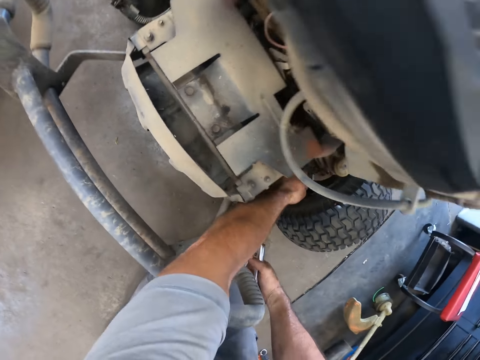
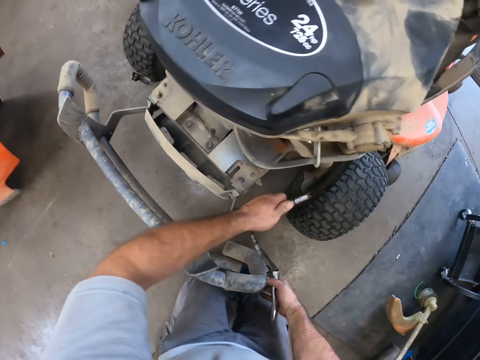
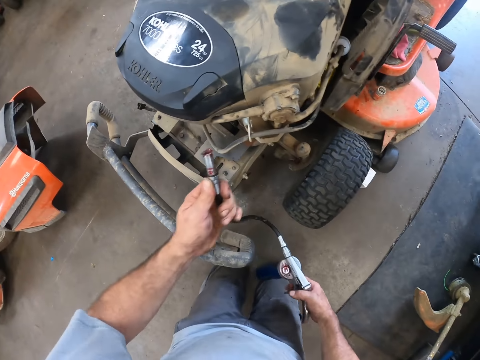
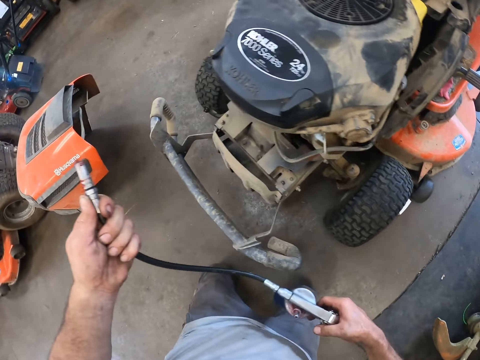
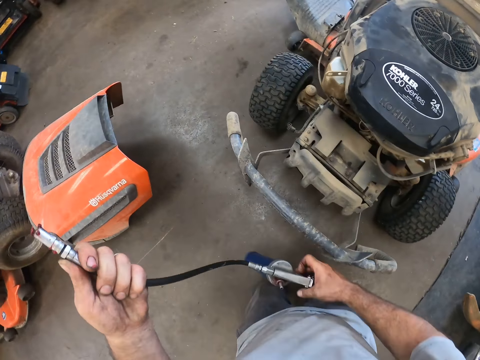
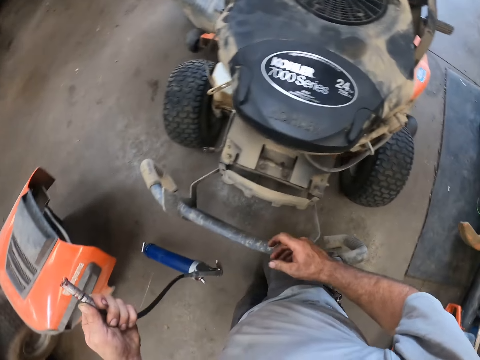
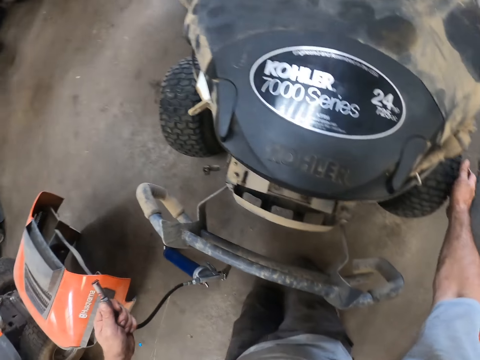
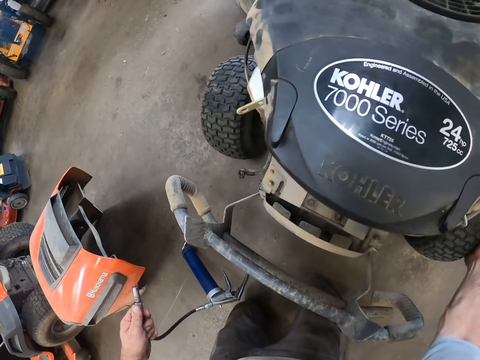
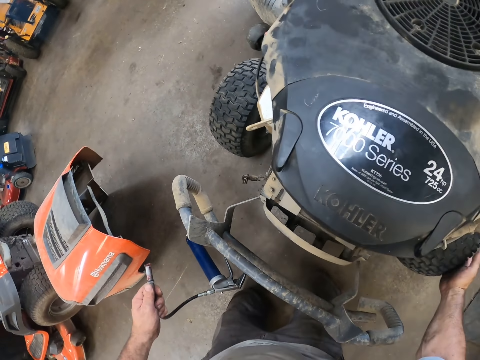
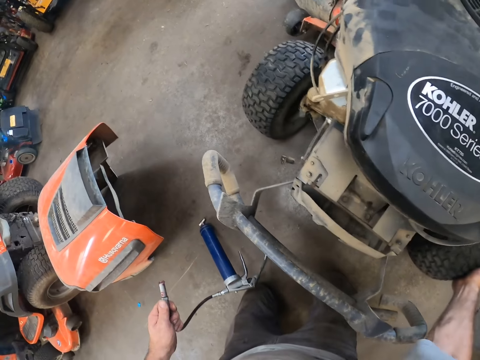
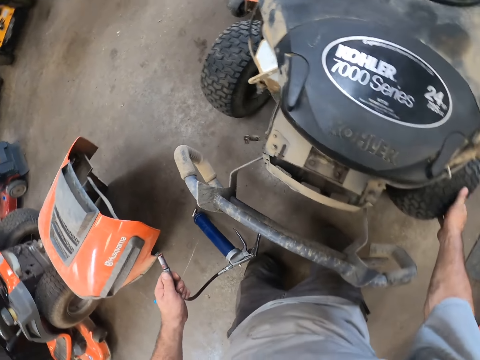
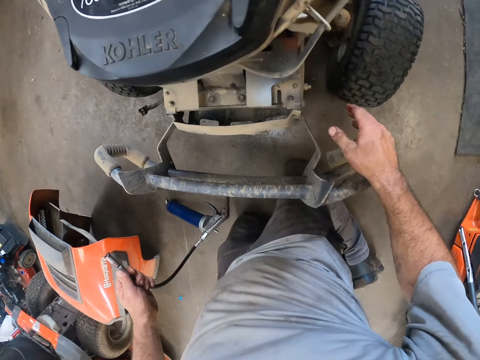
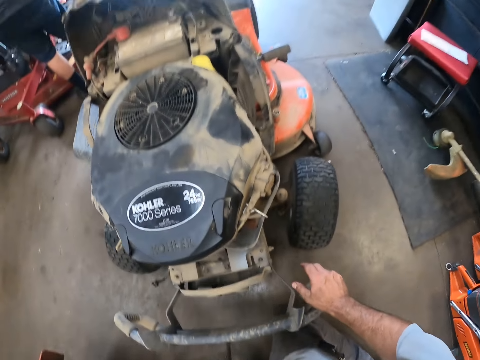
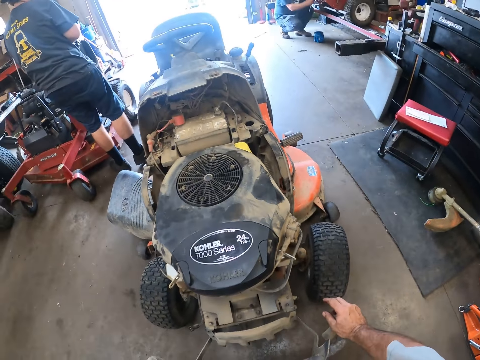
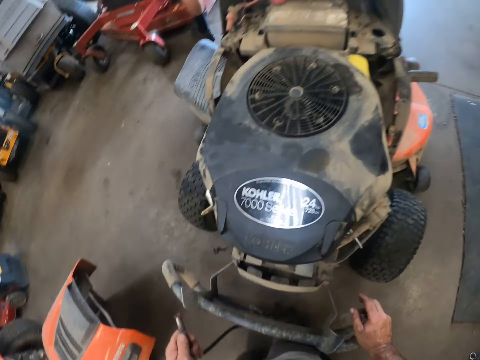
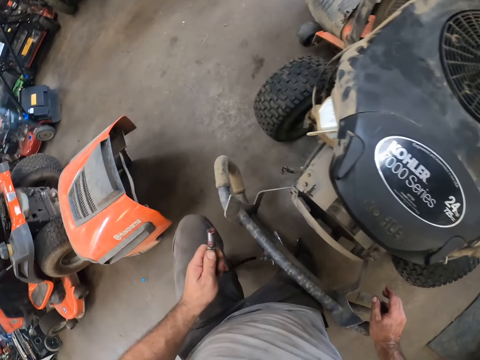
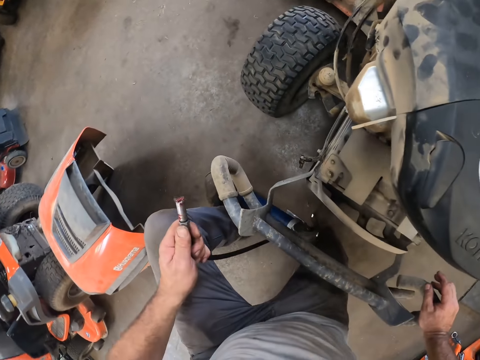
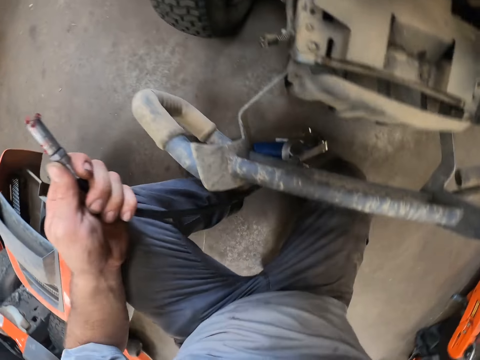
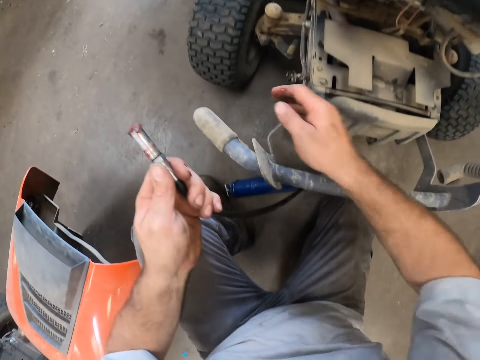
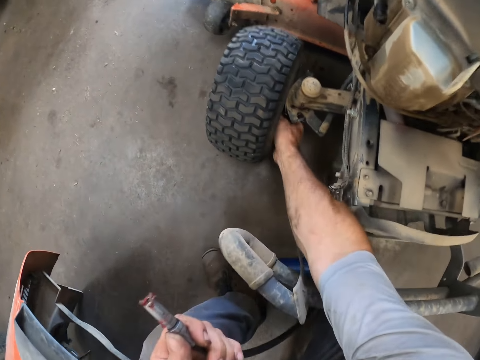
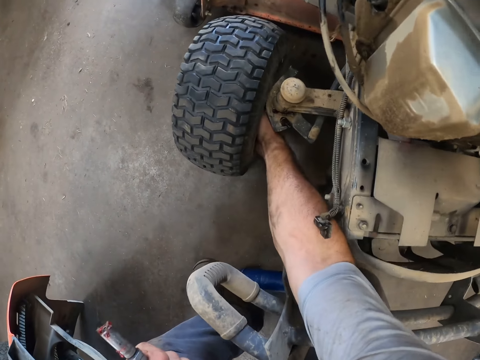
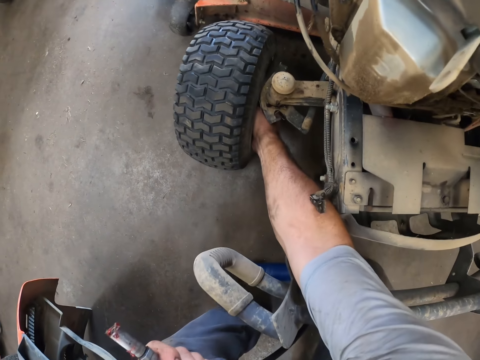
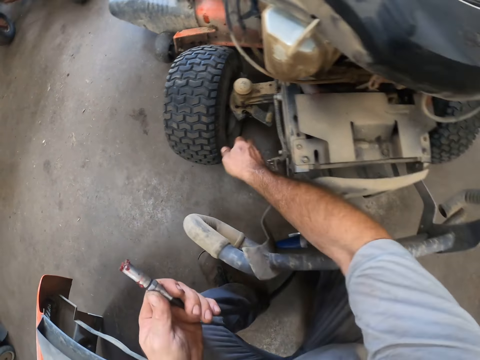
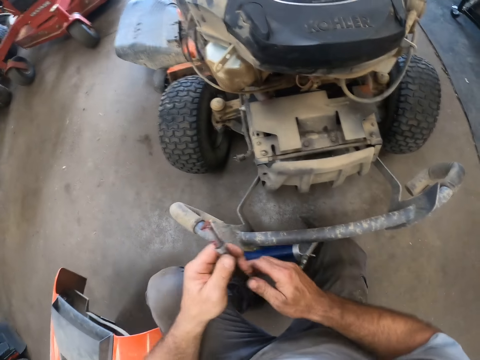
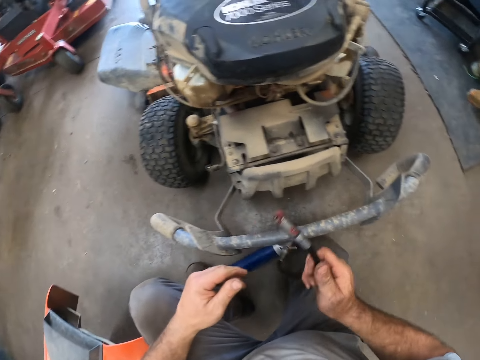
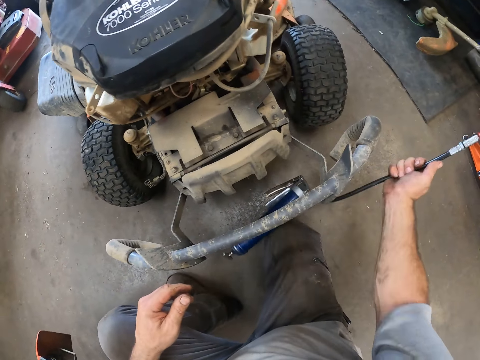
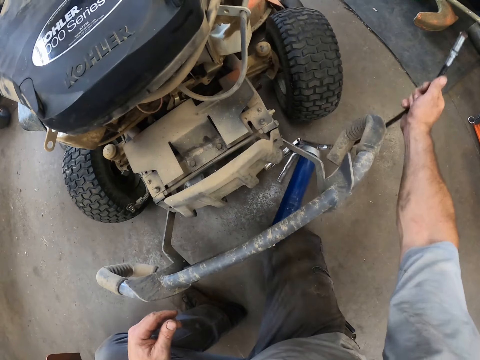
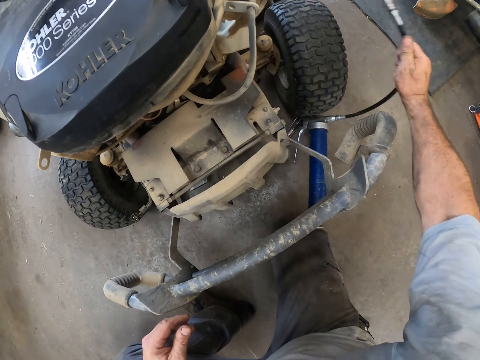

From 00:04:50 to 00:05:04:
The camera wearer removes the pump from the tire. He holds the hand air pump. He puts his right hand on the tire. He holds the wheel. He puts his right hand under the second tire. He fixes the wheel. He transfers the pump from his left hand to his right hand.

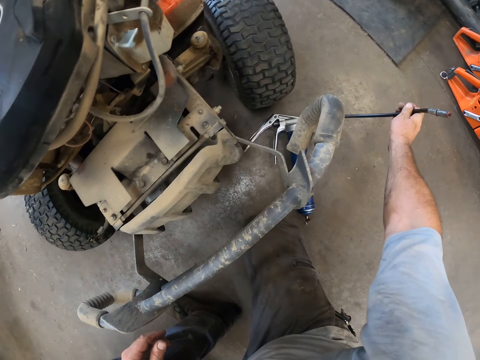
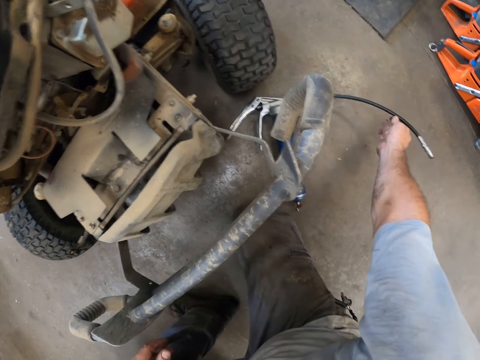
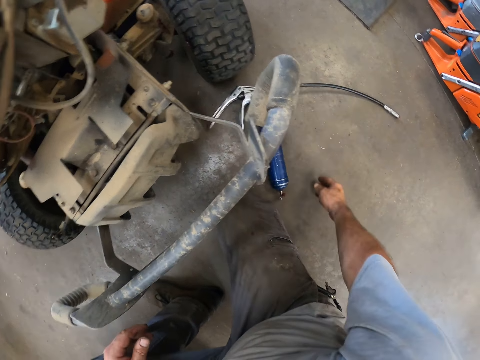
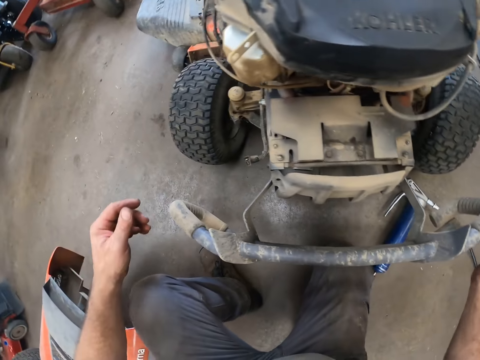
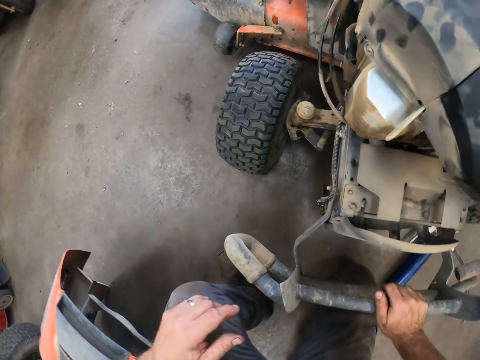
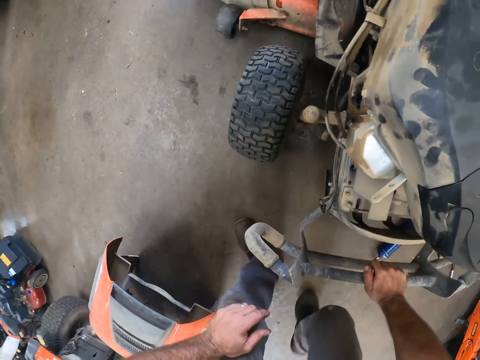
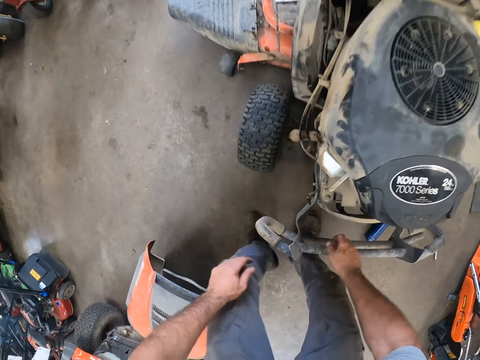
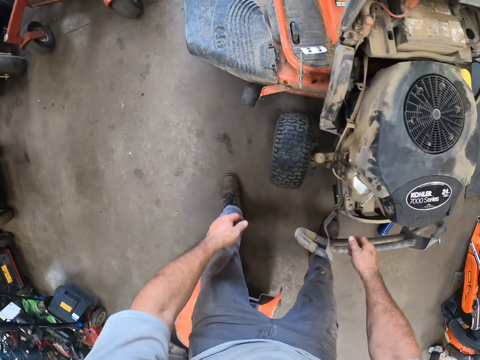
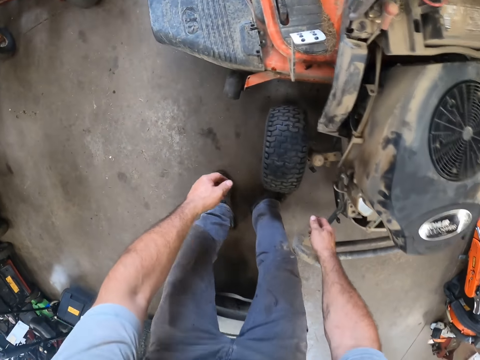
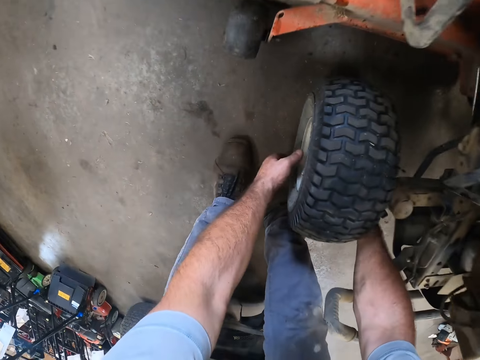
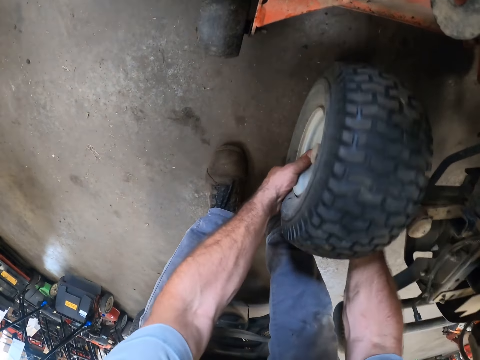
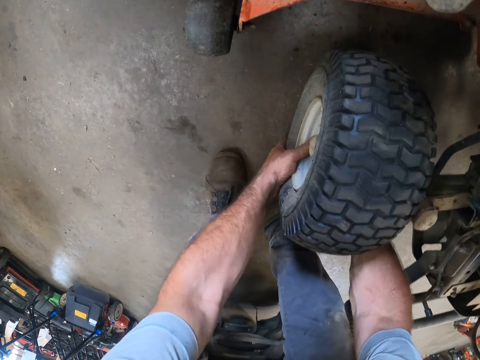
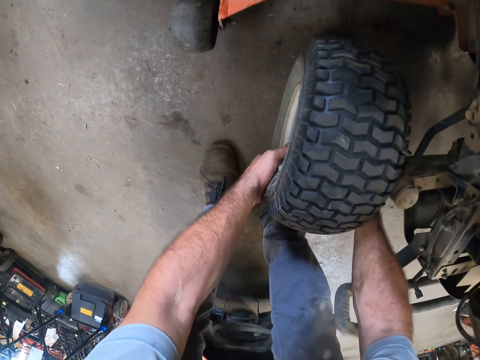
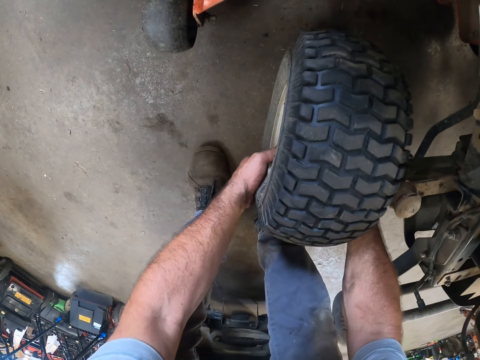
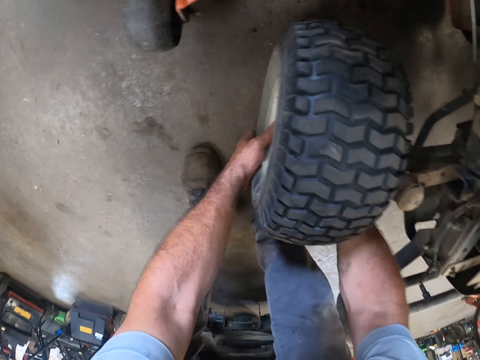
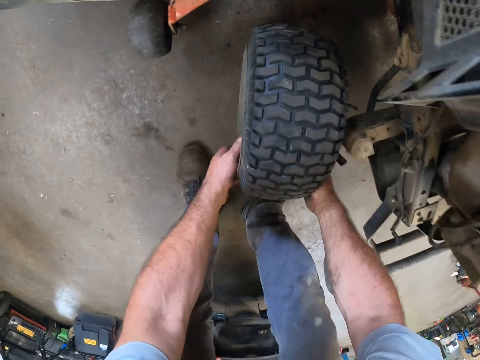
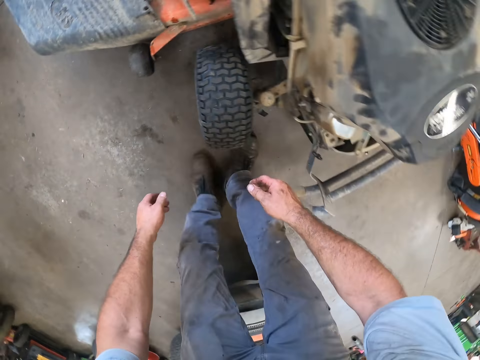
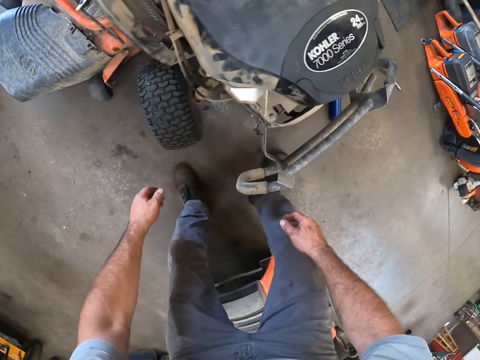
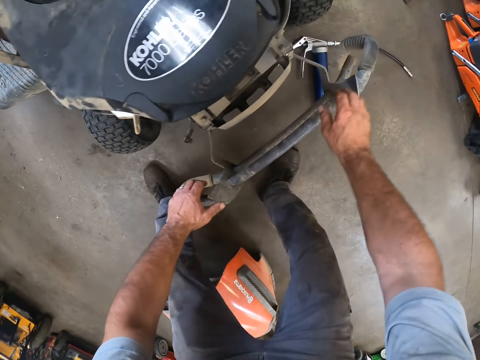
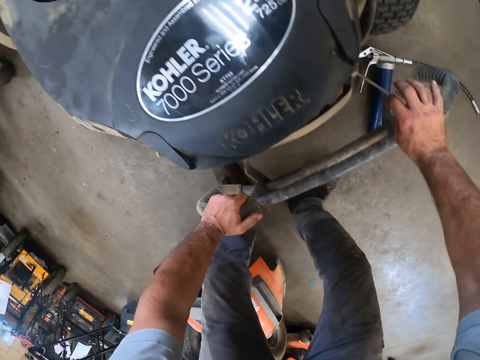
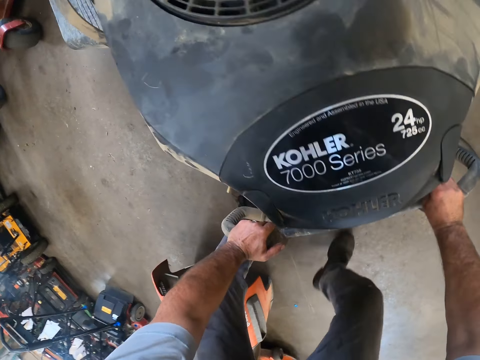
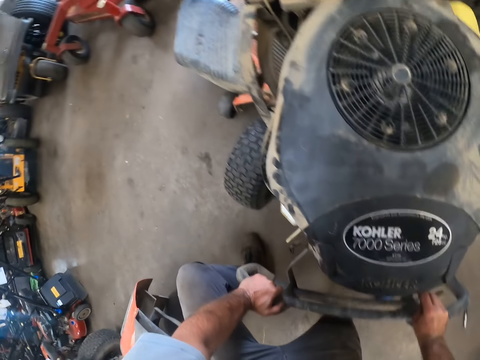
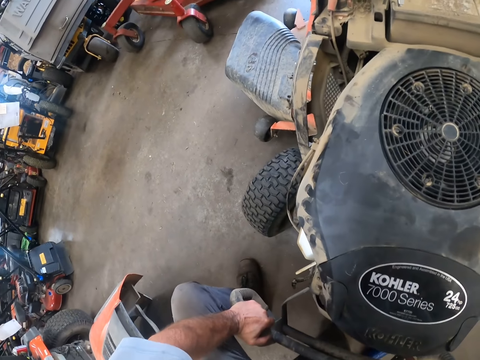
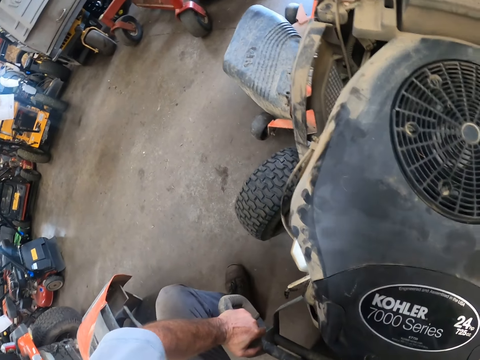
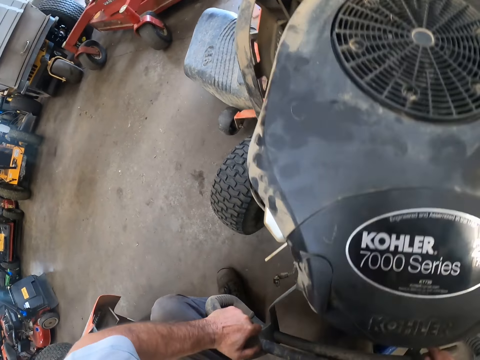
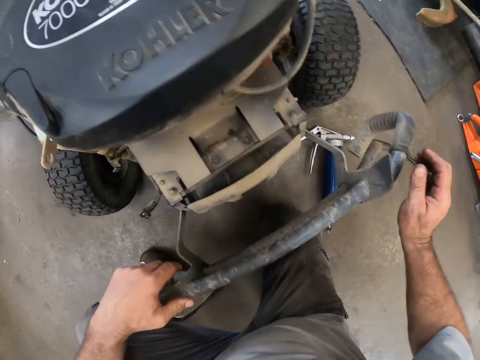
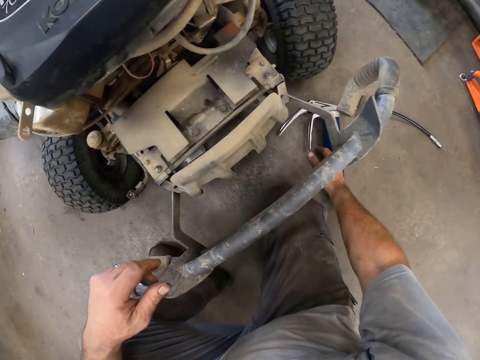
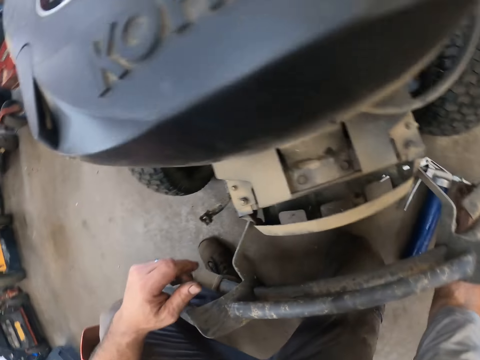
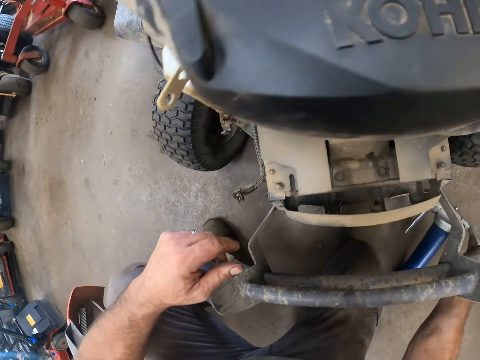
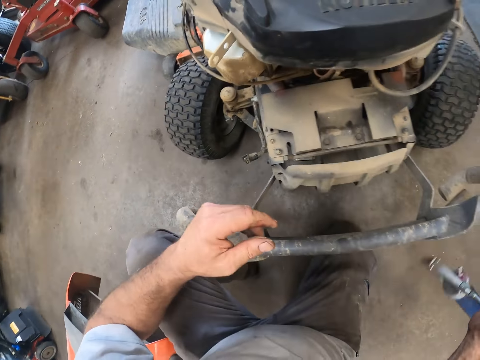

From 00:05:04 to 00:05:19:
The camera wearer places the hand air pump on the ground. He puts his right hand on the lawn mower. He looks at the lawn mower and walks beside the lawn mower. He rolls the lawn mower's tire with both hands. He holds the wheel. He removes his hands from the tire. He holds the lawn mower with both hands. He kneels on the floor. He looks at the lawn mower. He holds the hand air pump. He picks up the pump.
